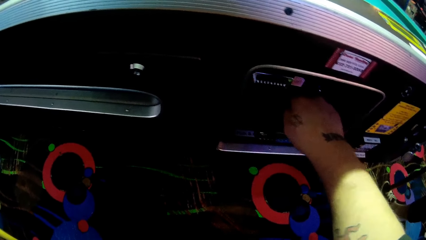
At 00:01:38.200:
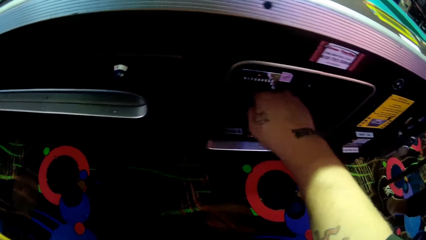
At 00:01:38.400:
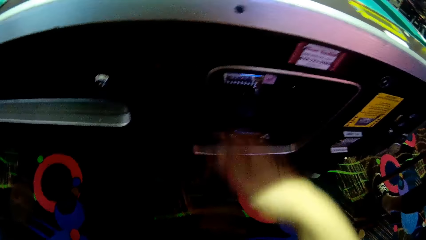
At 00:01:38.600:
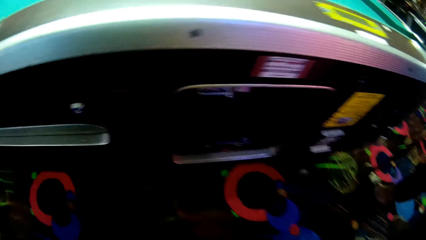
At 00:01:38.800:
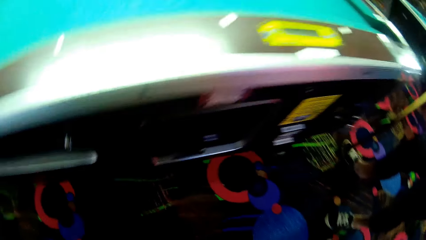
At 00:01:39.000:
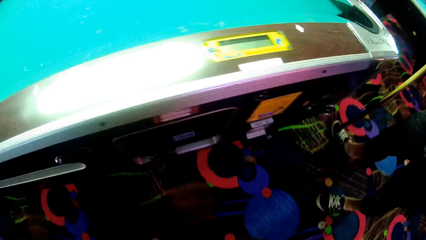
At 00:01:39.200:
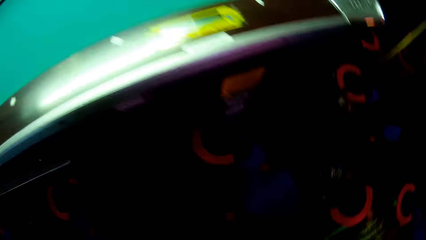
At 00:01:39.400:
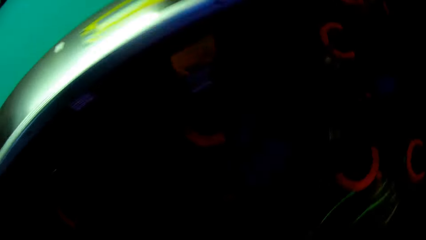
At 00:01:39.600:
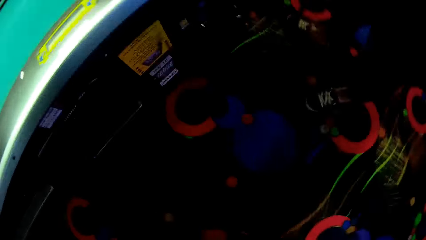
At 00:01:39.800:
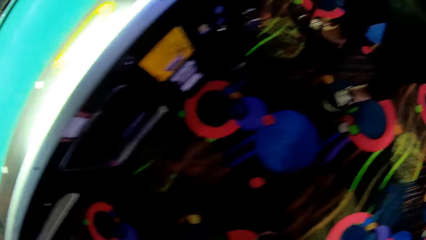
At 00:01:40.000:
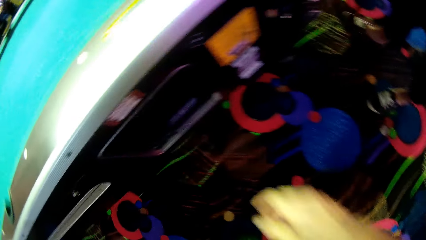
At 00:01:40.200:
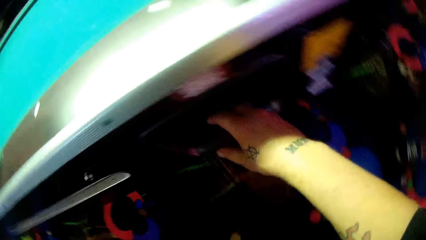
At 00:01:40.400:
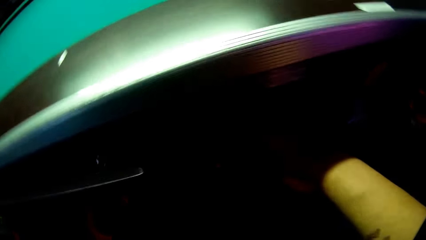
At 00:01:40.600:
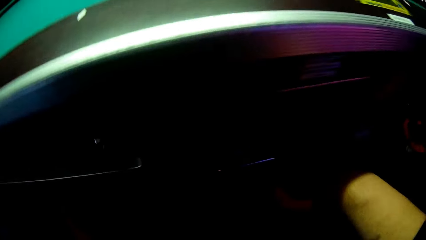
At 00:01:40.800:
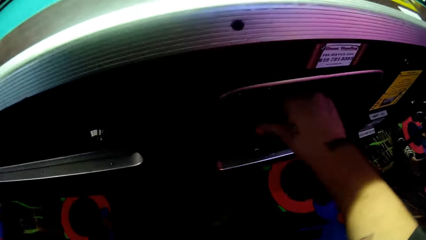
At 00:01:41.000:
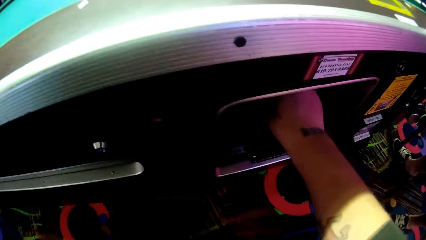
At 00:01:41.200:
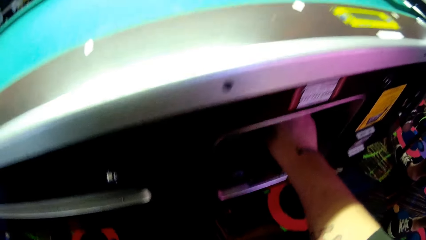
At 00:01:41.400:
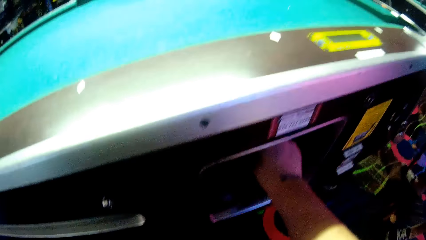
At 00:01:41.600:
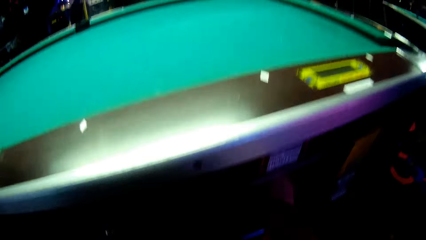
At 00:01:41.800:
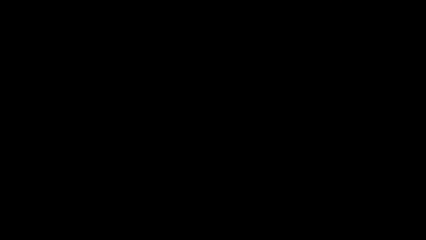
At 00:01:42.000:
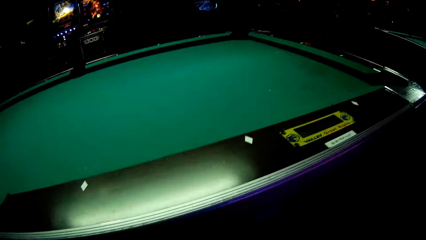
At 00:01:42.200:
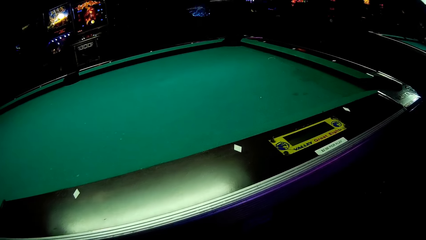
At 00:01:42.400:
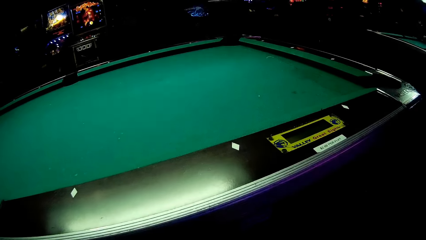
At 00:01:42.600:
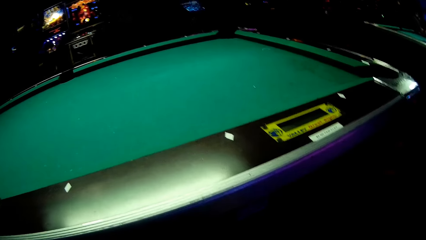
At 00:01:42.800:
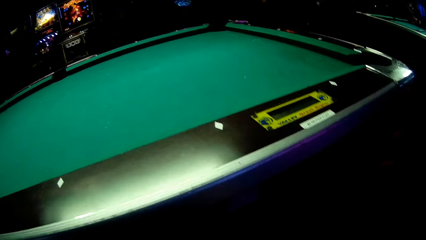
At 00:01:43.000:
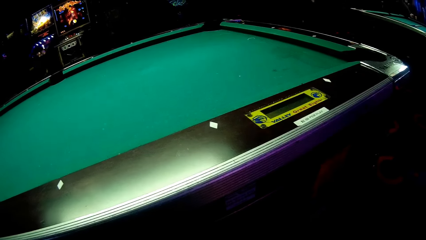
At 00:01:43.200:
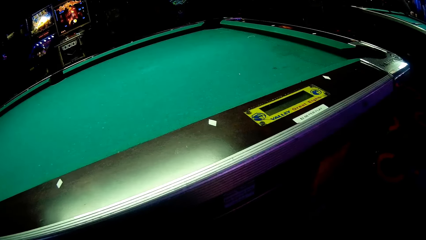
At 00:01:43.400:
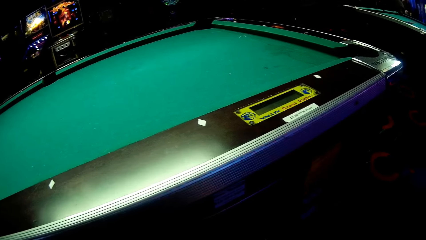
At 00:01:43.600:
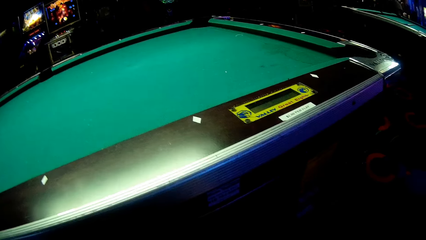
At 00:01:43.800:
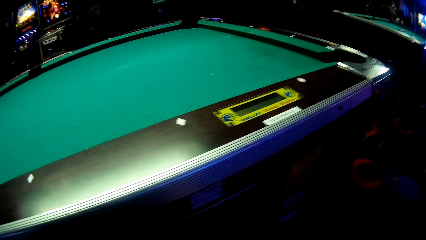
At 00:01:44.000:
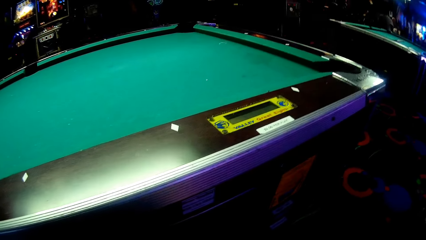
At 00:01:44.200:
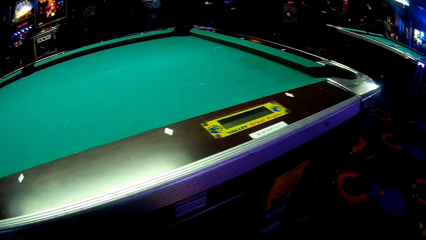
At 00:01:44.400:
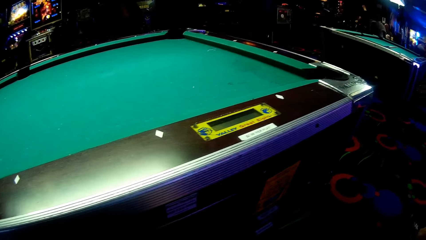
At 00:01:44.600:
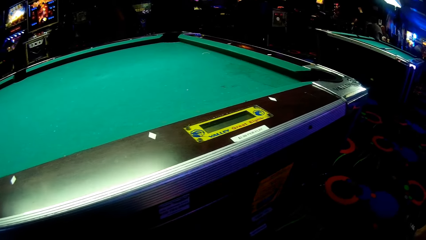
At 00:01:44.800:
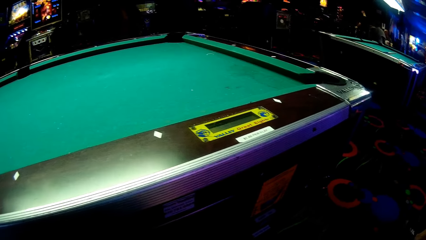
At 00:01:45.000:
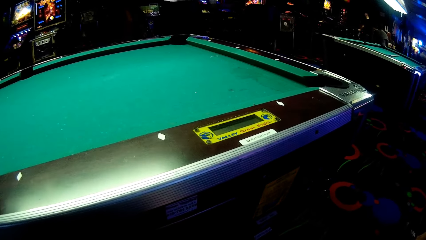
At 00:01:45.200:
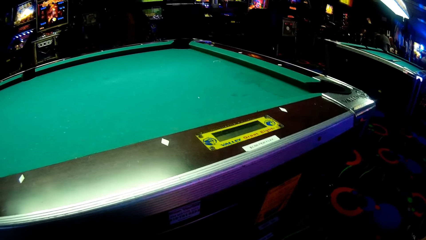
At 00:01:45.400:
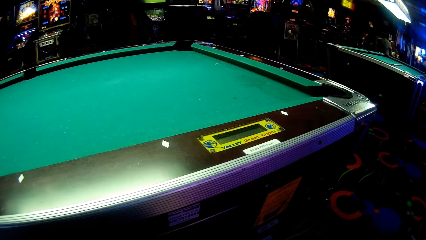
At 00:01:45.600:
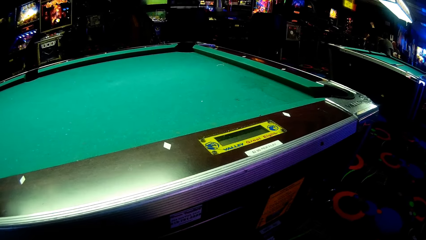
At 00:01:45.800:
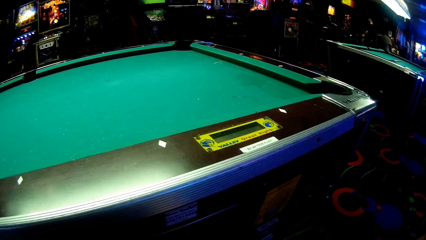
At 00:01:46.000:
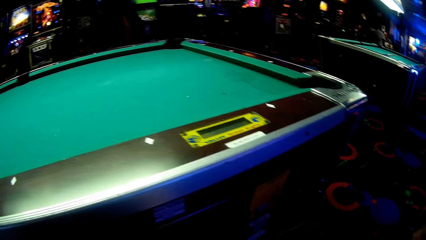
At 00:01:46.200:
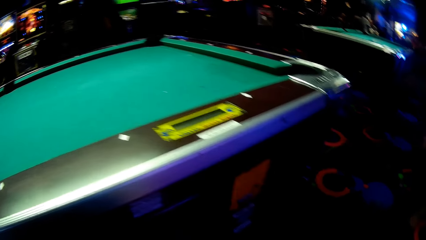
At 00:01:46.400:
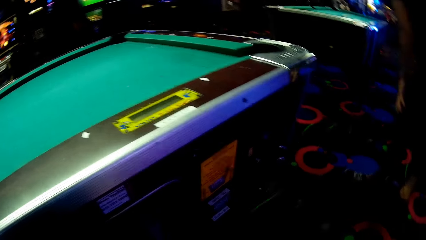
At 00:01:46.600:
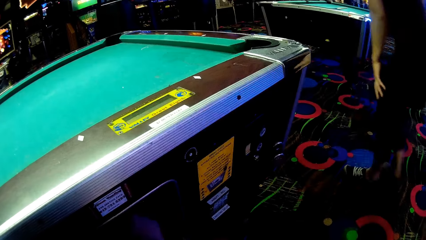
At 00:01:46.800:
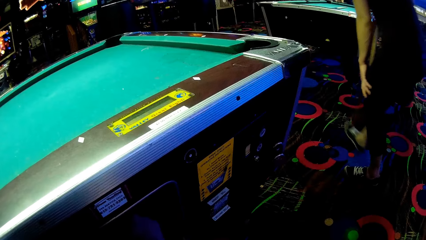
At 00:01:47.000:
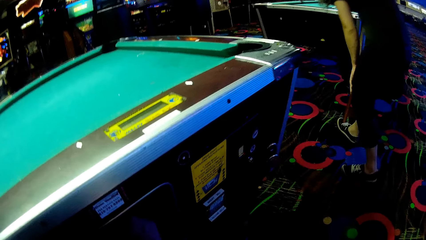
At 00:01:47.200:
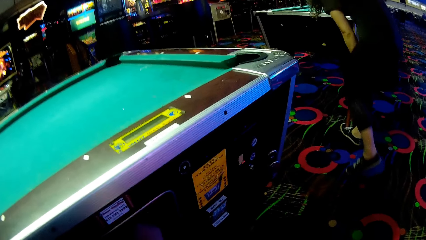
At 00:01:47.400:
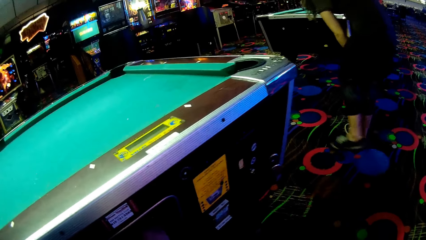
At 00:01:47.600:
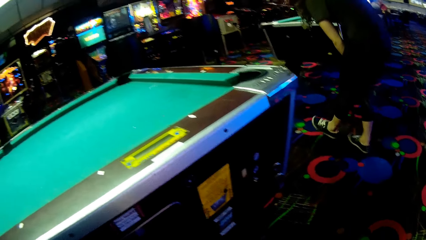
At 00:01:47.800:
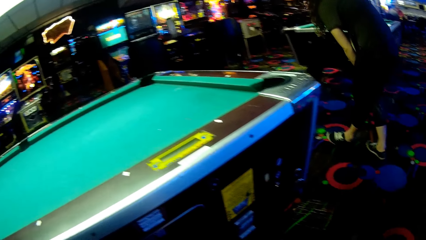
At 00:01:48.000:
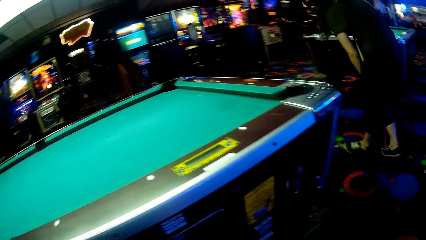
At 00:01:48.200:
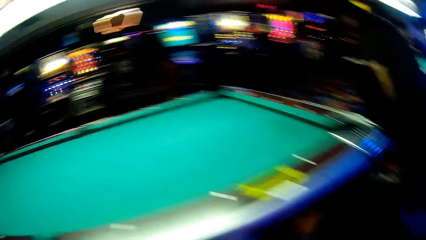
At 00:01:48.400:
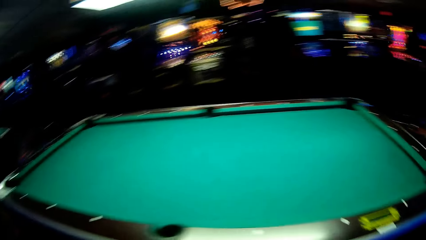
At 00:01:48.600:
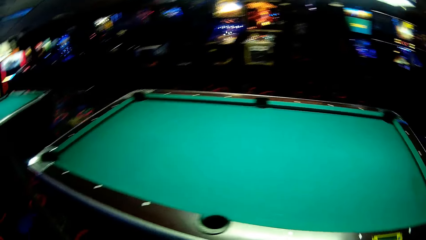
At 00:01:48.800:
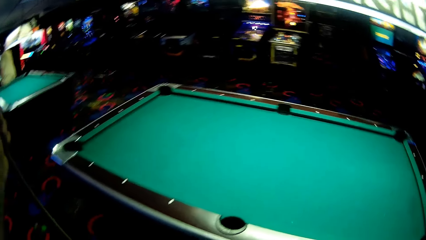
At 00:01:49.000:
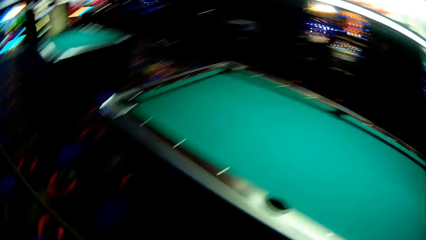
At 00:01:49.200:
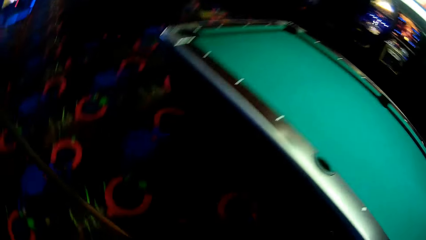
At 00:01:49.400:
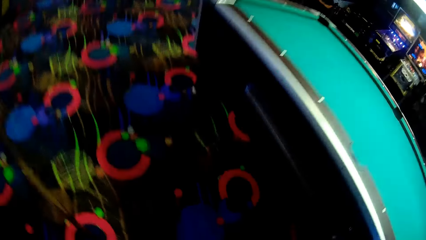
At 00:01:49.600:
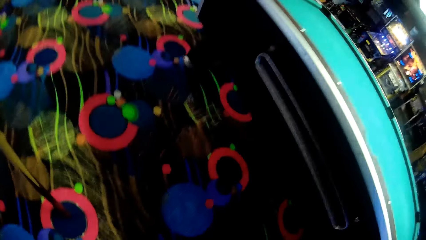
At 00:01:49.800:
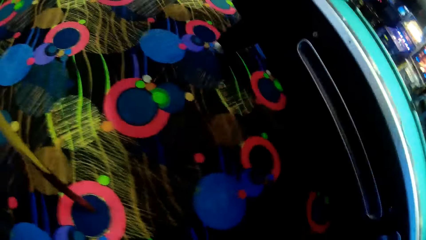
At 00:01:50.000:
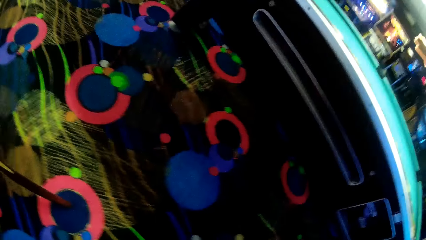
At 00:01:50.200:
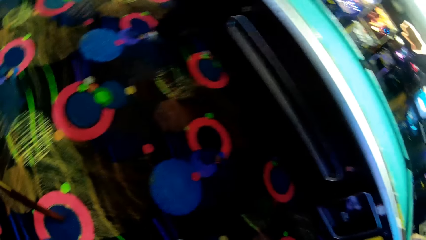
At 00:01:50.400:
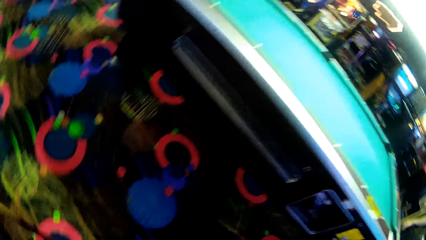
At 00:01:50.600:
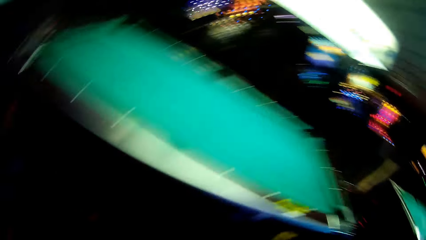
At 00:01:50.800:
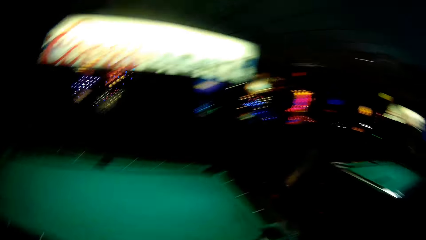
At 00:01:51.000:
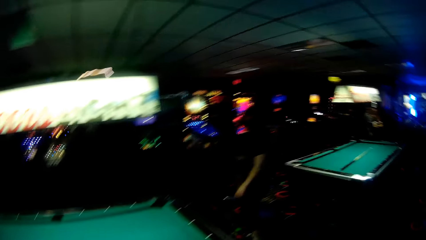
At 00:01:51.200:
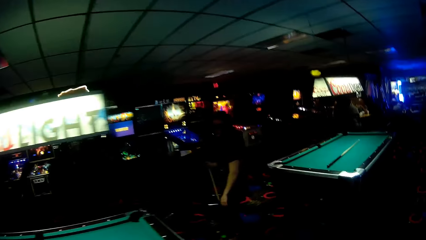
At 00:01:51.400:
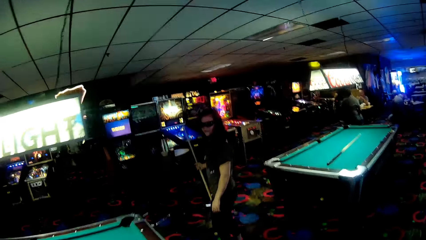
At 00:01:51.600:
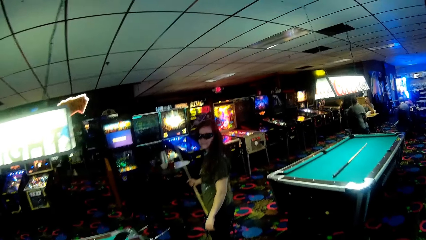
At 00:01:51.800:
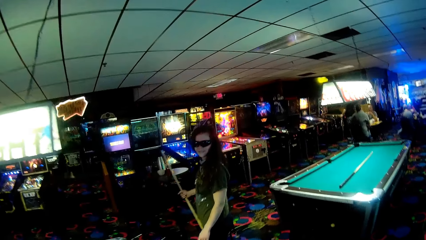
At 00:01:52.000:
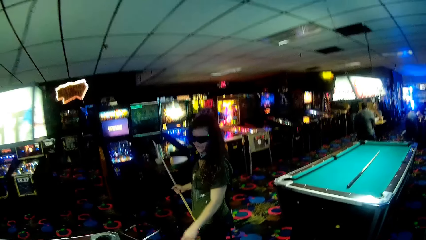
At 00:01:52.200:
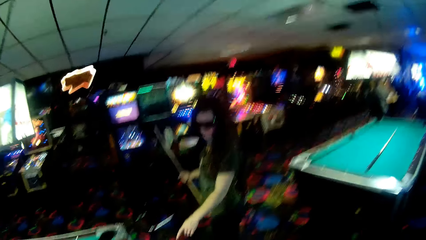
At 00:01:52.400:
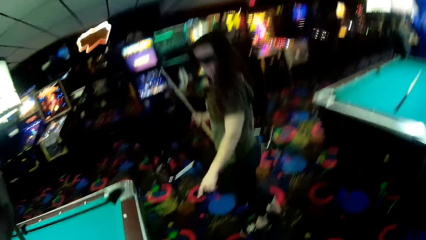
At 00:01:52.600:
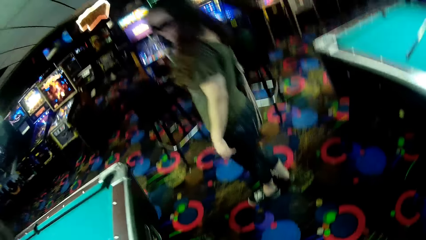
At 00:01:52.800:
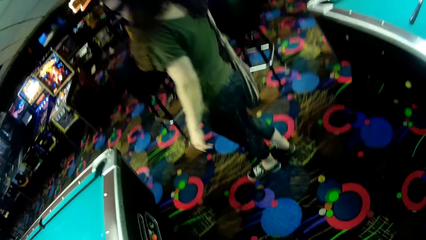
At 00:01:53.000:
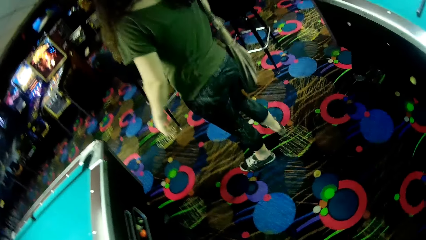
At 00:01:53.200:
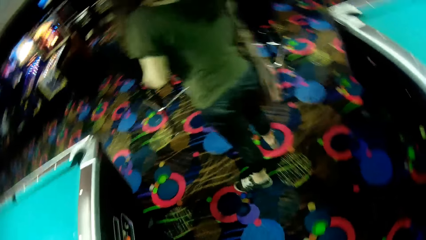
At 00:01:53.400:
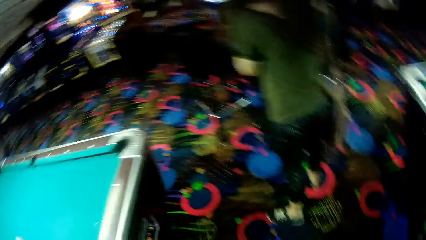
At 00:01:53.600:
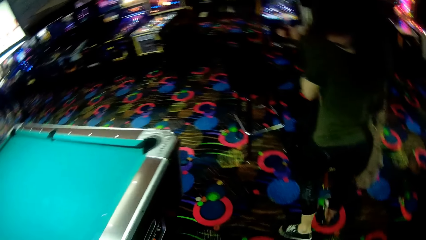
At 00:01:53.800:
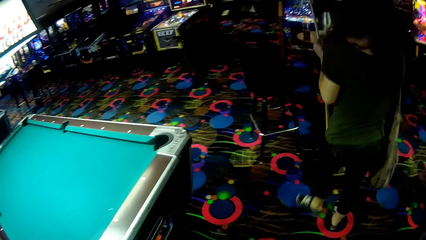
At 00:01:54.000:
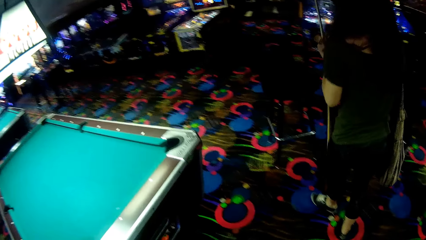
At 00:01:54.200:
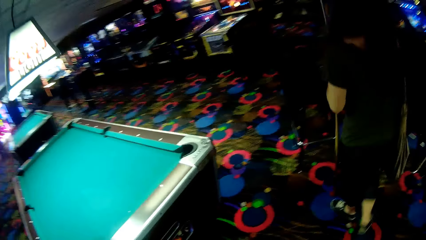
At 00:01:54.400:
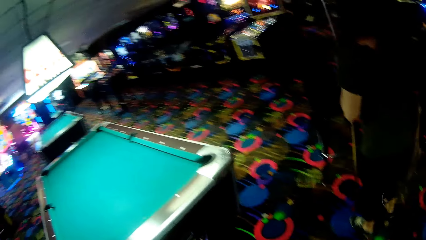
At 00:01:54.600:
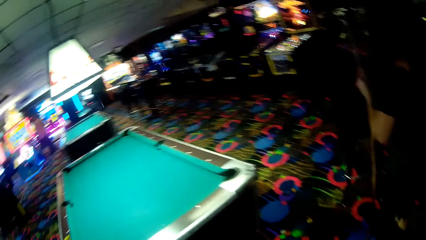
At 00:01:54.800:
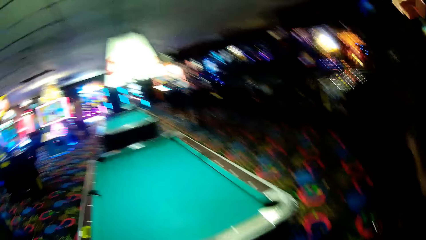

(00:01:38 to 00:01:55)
The camera wearer pushes the opener. They walk around the pool table.
